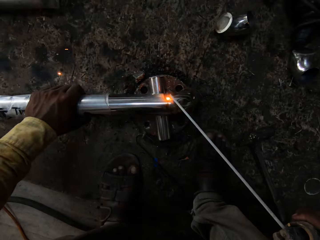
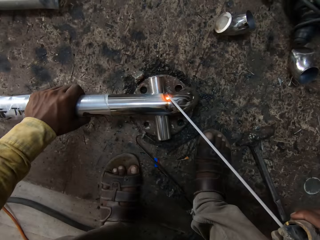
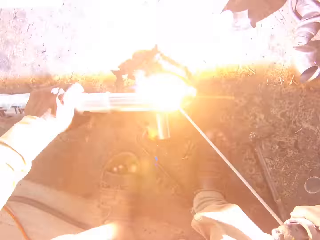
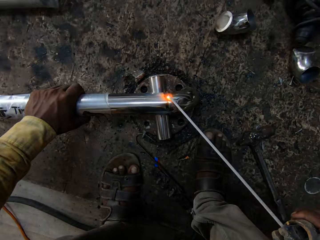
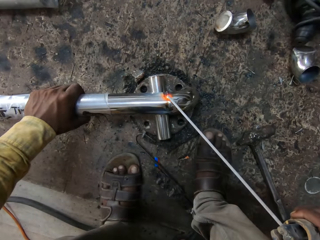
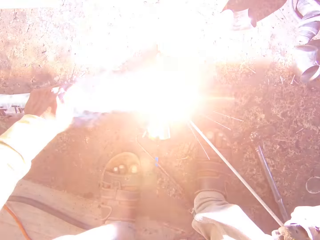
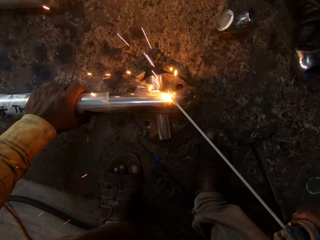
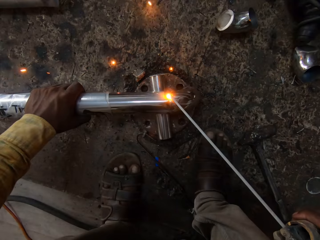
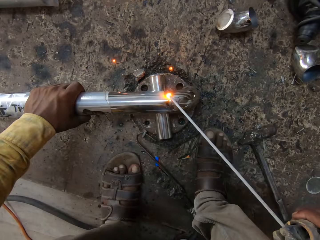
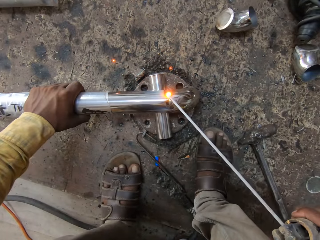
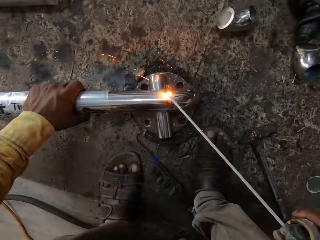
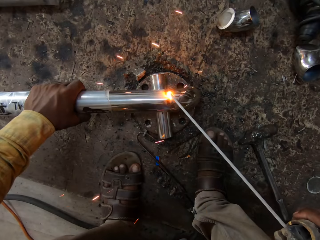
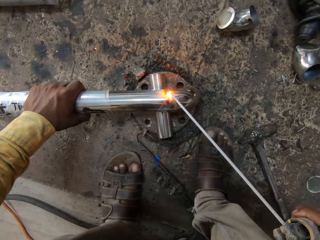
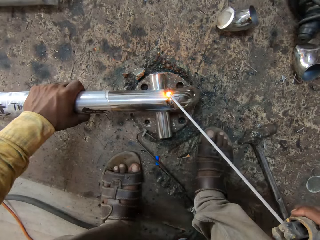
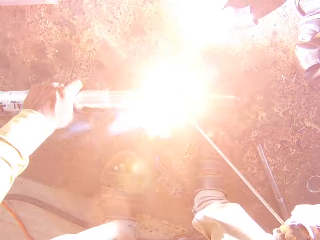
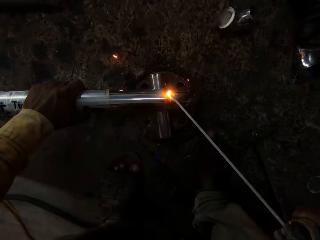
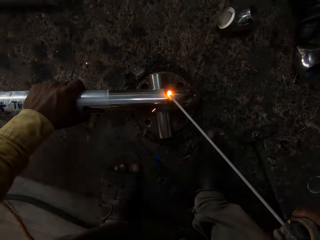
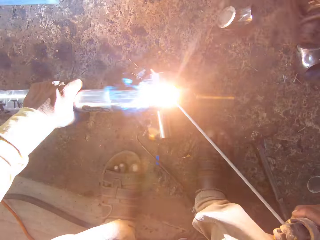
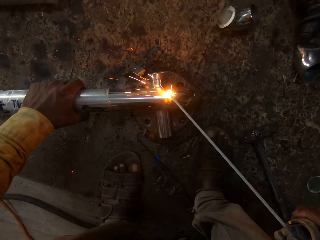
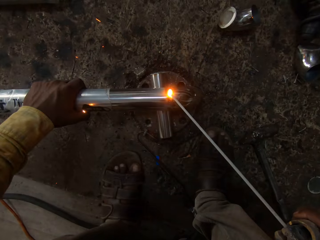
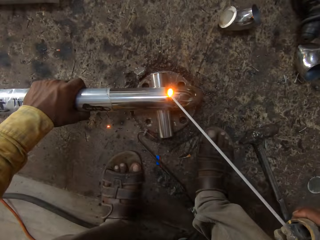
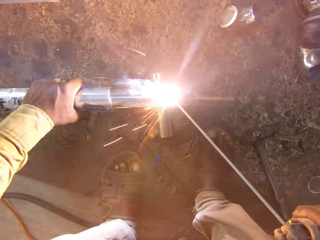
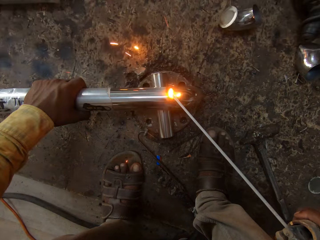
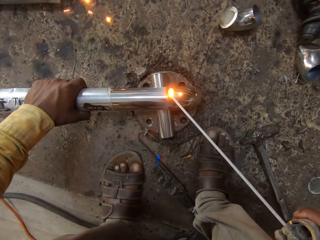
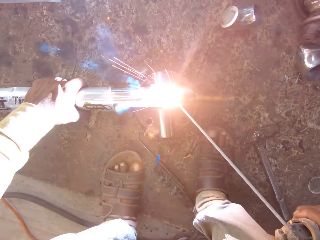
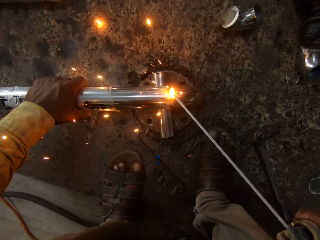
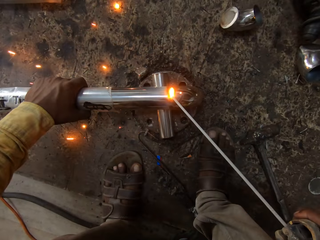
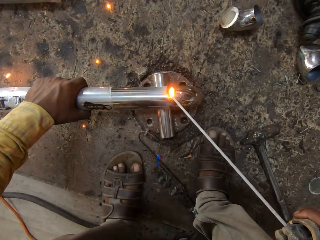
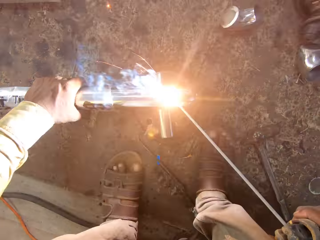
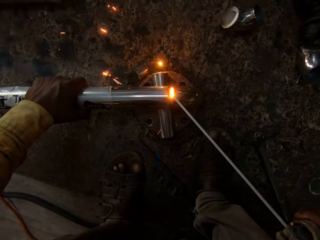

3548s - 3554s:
The camera wearer welds.

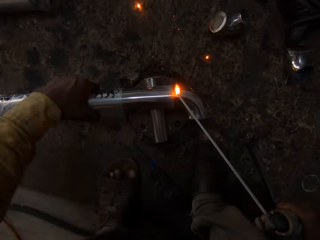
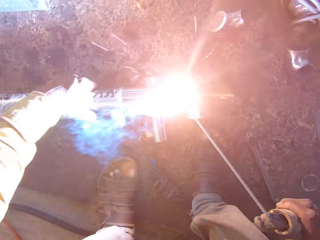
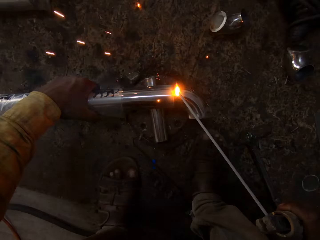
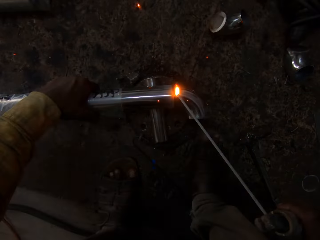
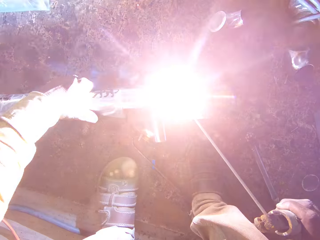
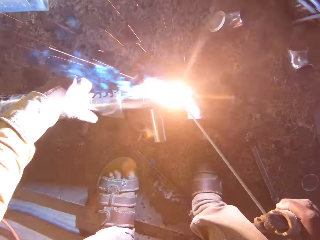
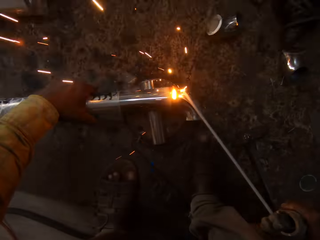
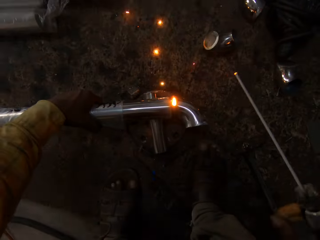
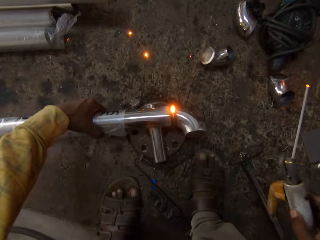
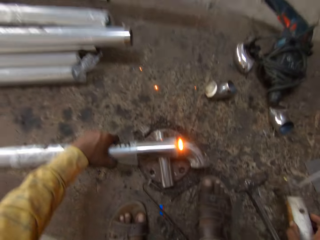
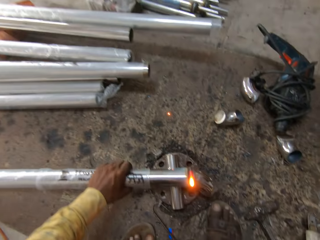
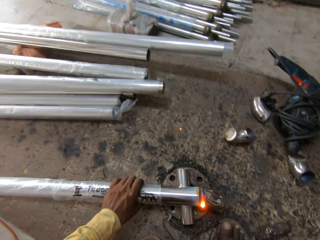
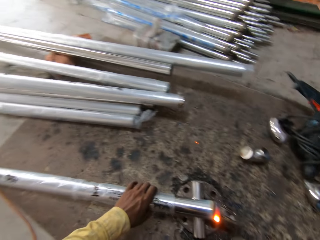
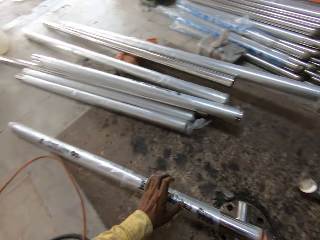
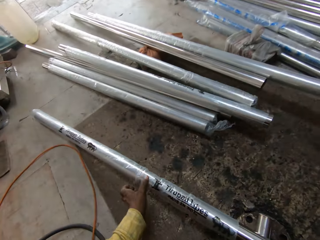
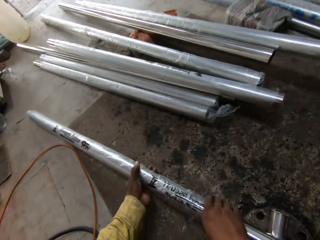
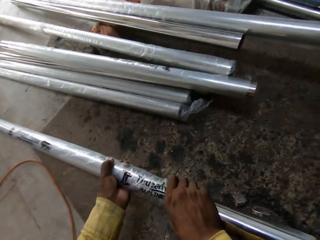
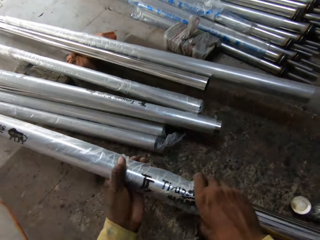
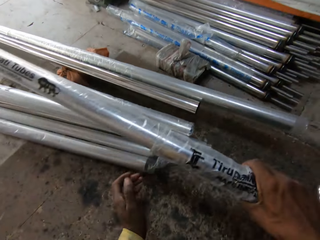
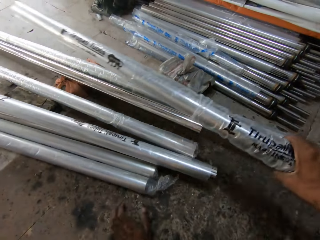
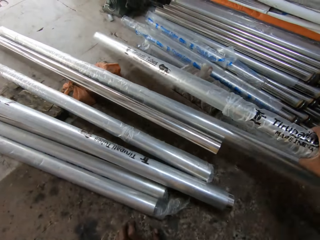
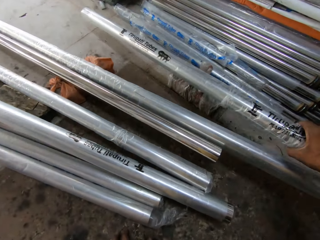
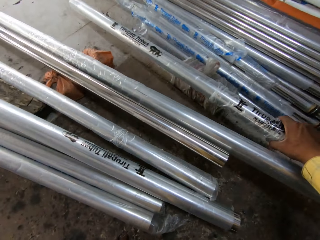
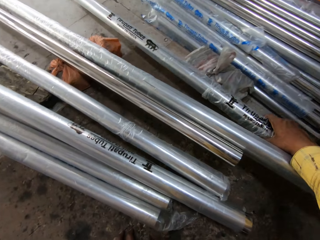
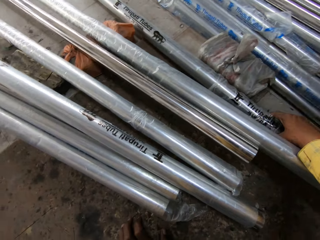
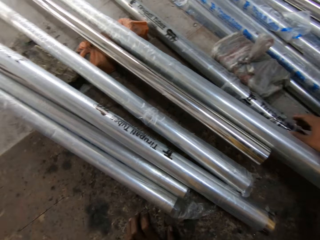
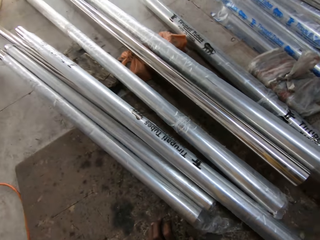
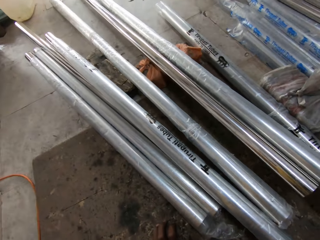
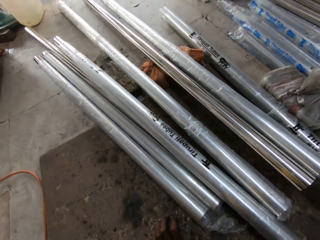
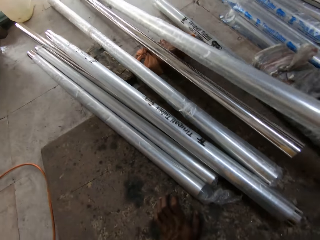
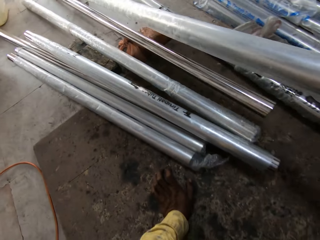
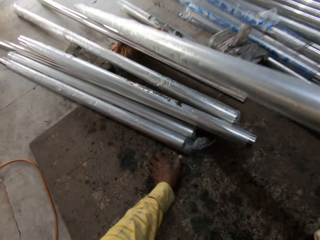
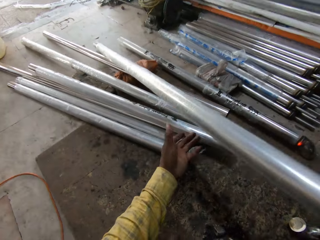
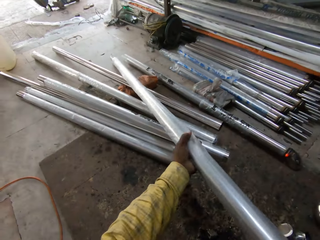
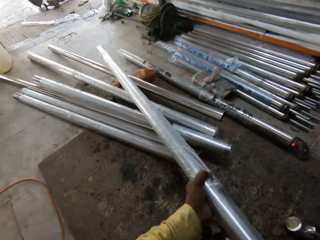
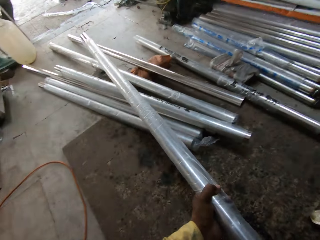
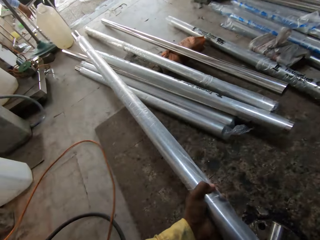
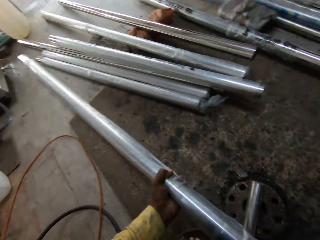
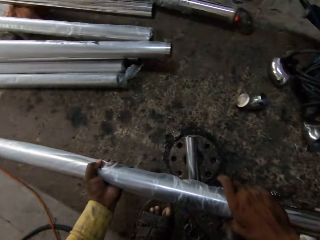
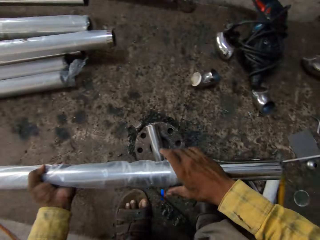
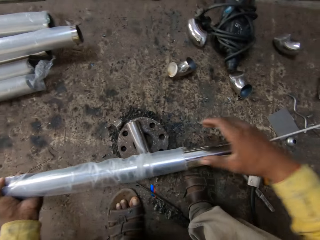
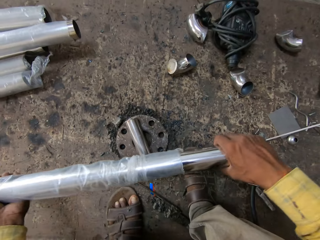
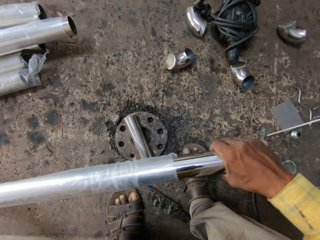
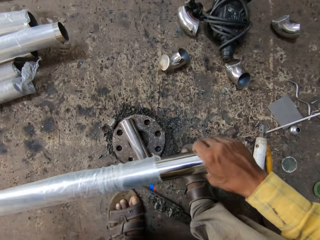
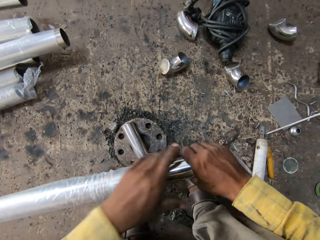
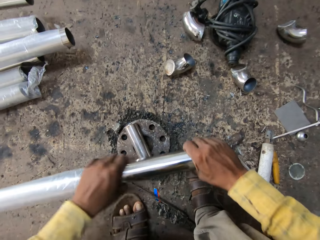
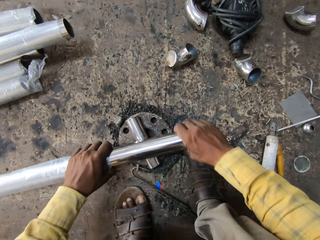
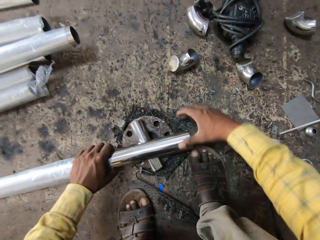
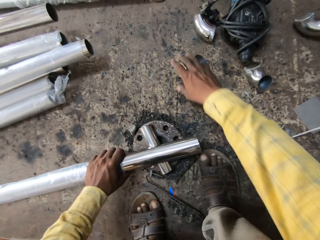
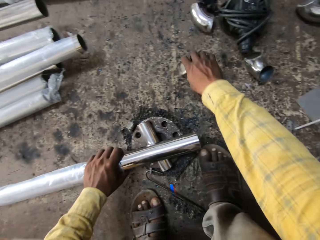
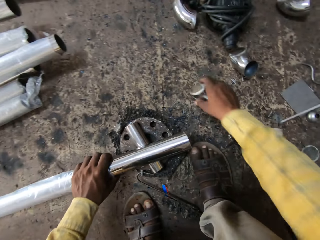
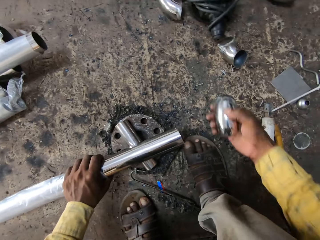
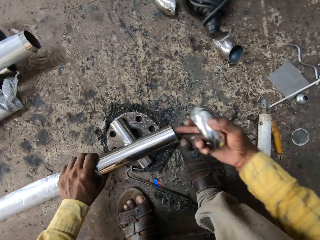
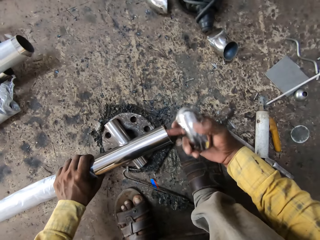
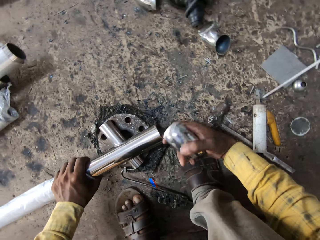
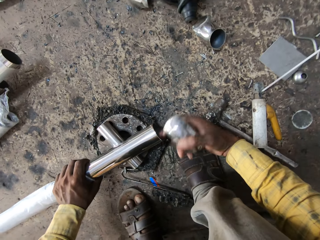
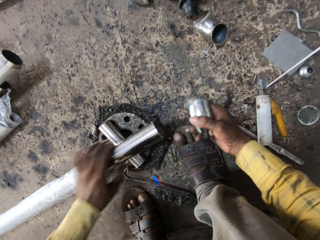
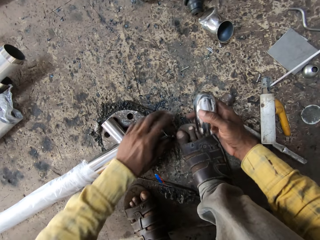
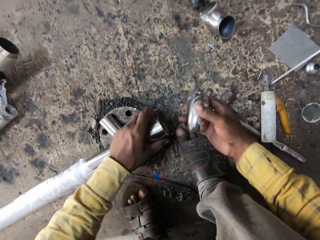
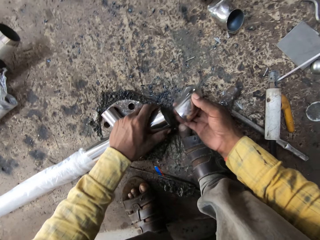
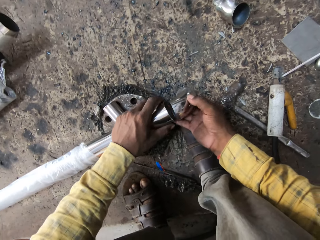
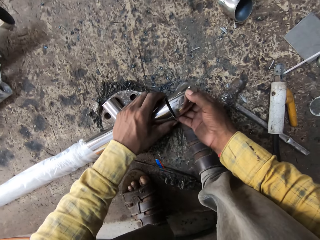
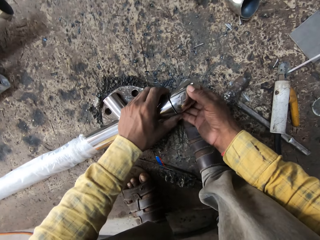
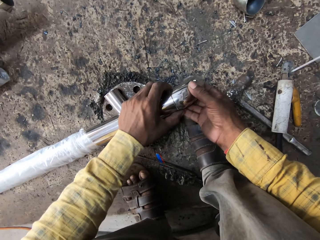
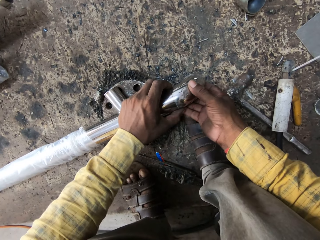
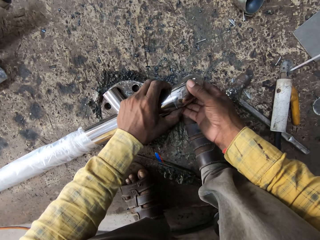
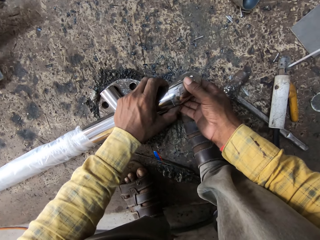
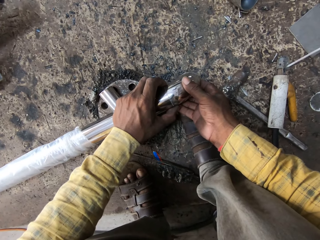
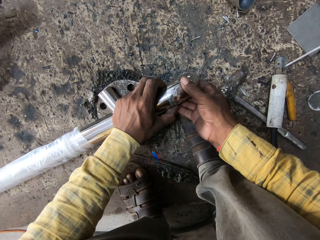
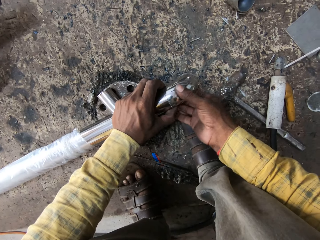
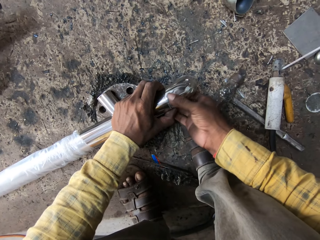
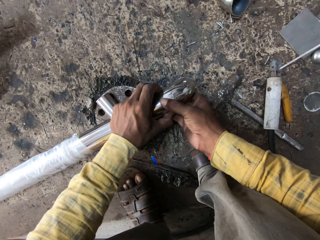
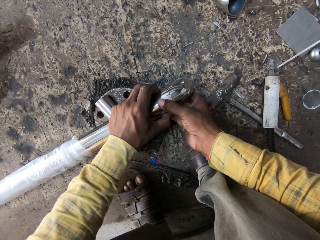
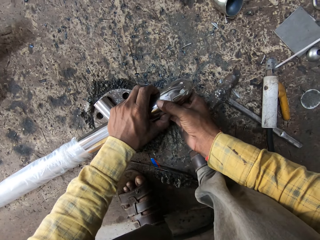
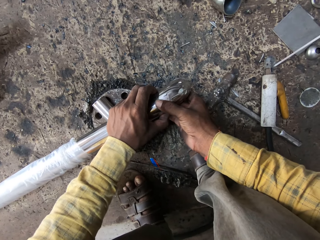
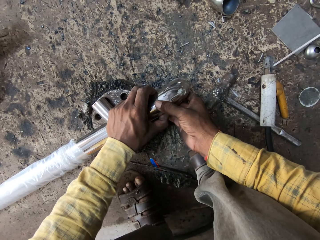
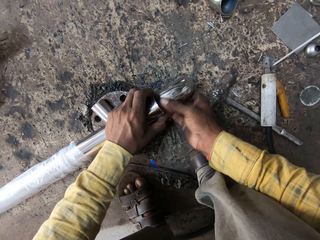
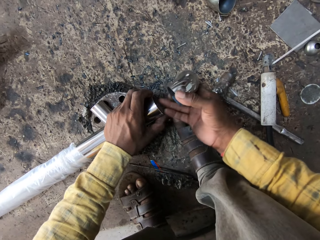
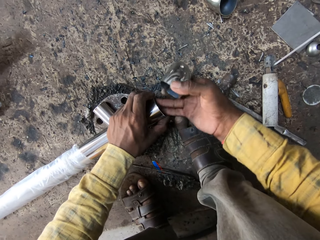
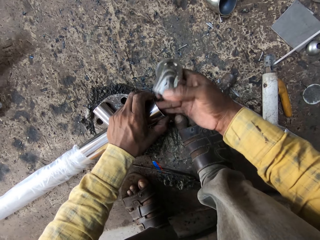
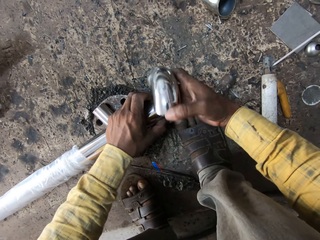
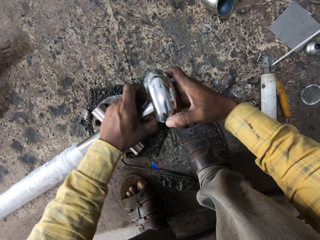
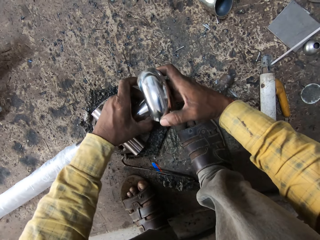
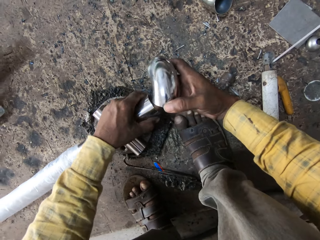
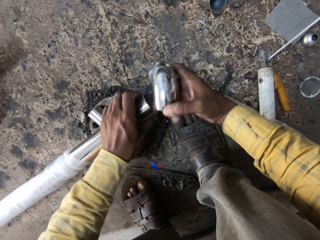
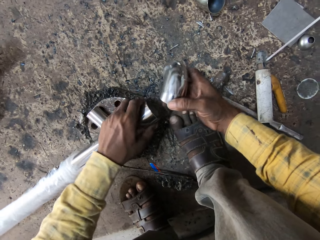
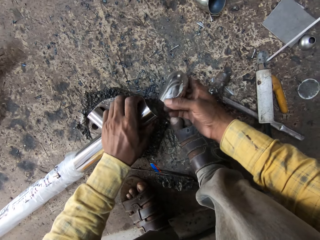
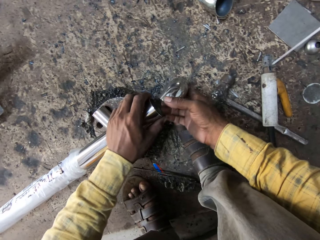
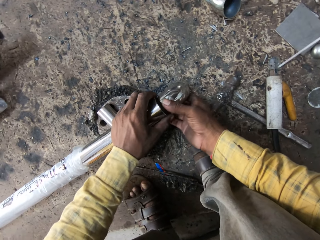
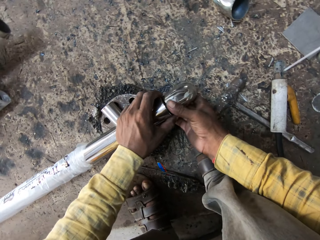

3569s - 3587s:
The camera wearer stops welding. He puts the welding rod down. He picks the iron rod. He puts the iron rod aside. He picks the iron rod from the ground. He puts the iron rod down. He picks a small curved rod. He connects the rods. He puts his finger on the iron rod.
